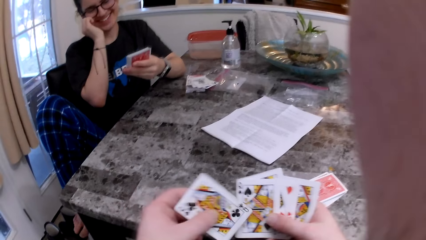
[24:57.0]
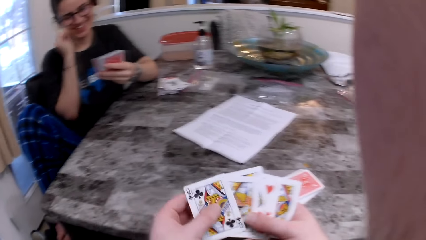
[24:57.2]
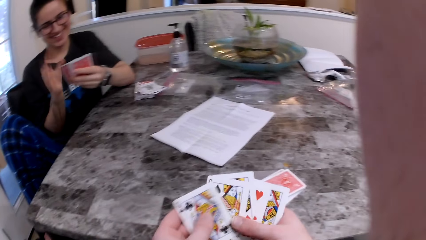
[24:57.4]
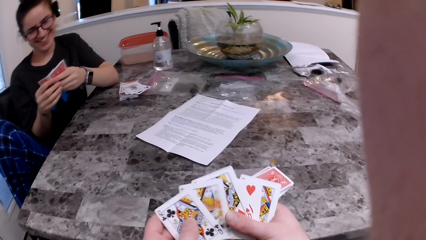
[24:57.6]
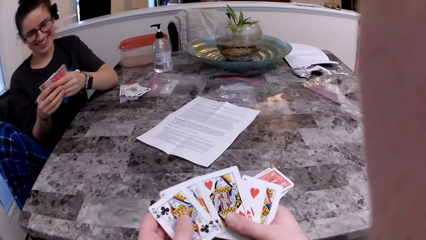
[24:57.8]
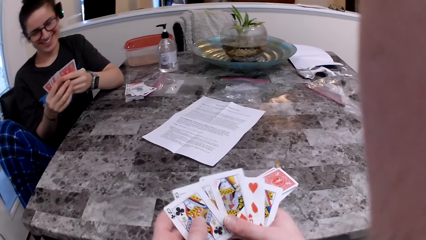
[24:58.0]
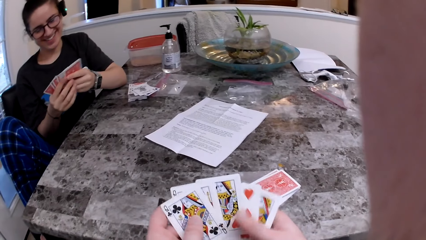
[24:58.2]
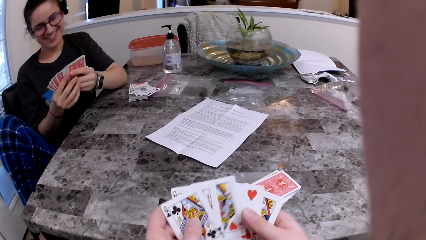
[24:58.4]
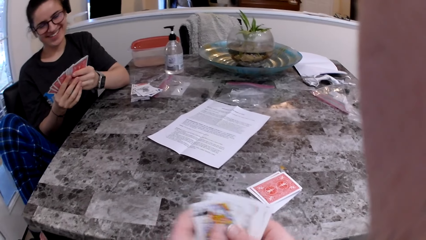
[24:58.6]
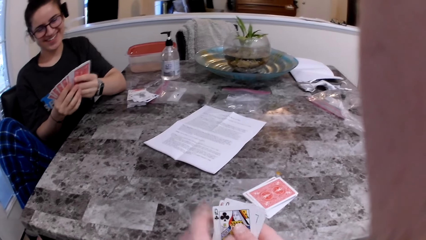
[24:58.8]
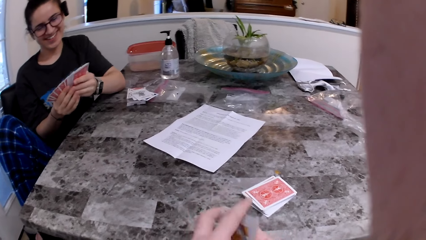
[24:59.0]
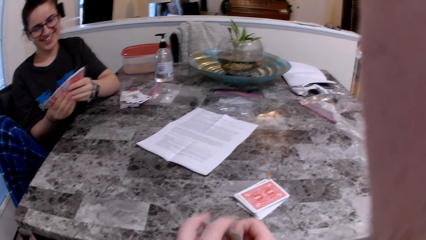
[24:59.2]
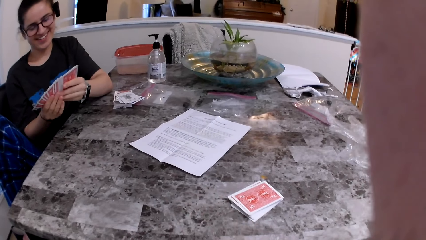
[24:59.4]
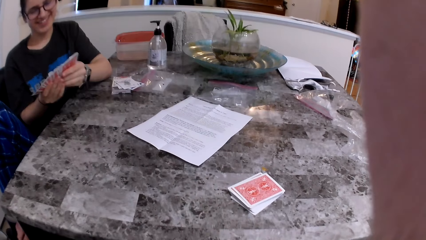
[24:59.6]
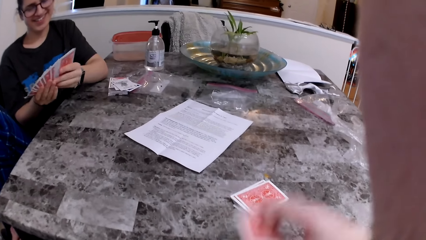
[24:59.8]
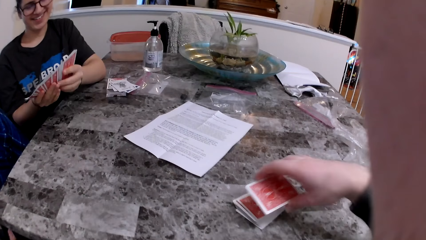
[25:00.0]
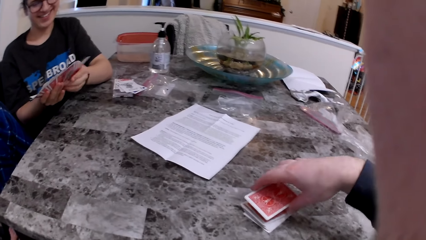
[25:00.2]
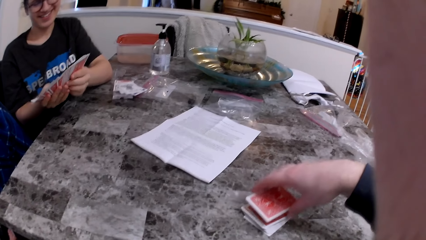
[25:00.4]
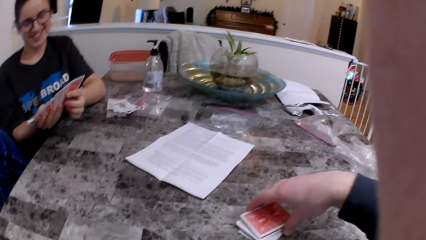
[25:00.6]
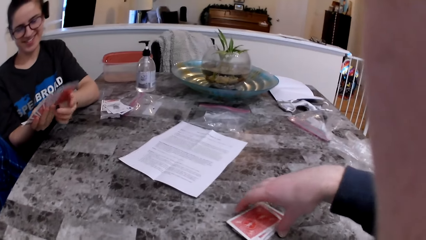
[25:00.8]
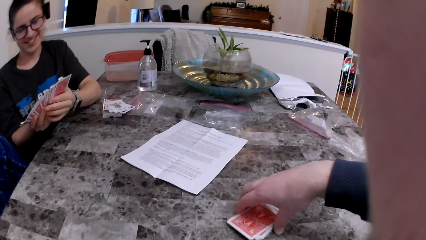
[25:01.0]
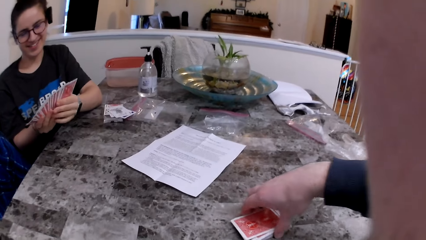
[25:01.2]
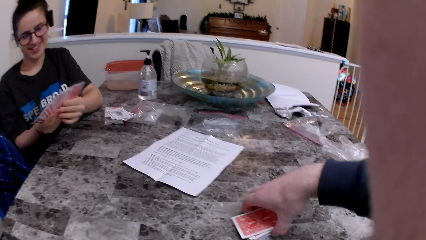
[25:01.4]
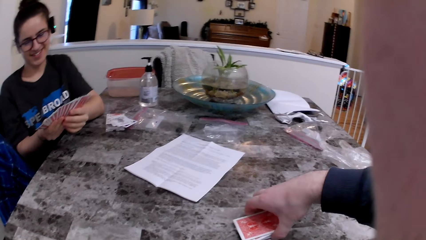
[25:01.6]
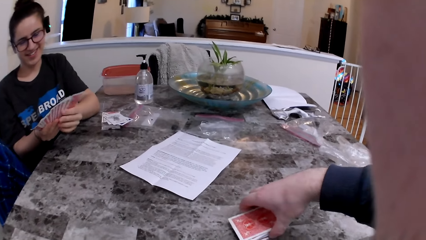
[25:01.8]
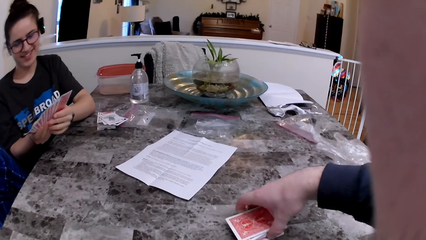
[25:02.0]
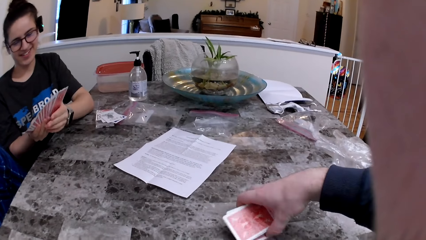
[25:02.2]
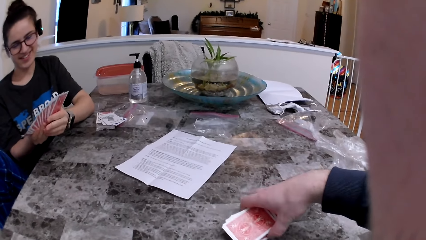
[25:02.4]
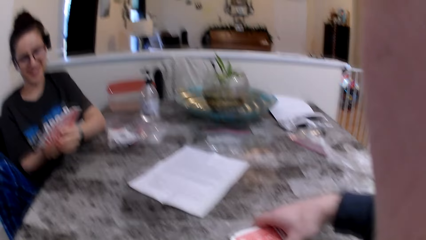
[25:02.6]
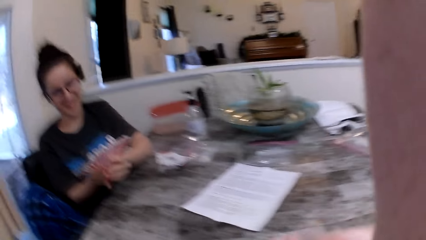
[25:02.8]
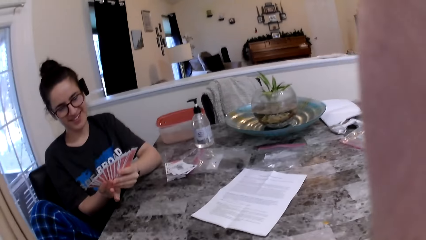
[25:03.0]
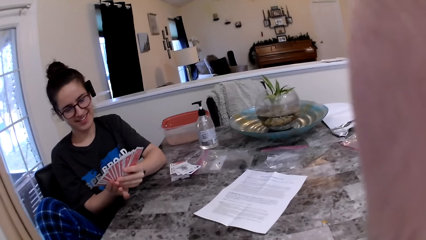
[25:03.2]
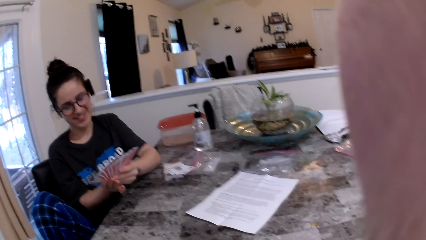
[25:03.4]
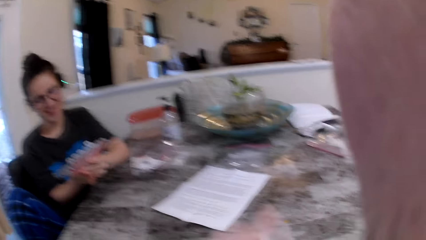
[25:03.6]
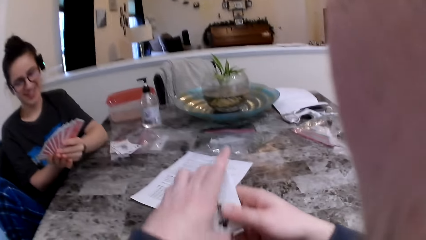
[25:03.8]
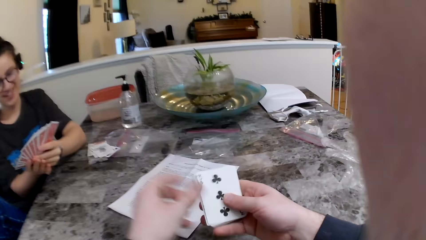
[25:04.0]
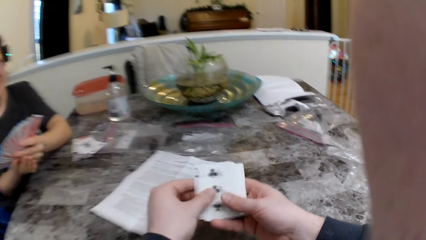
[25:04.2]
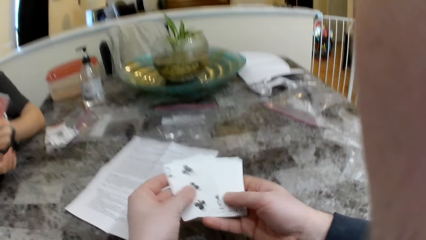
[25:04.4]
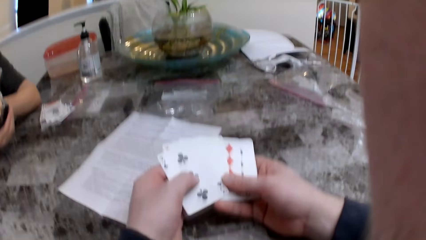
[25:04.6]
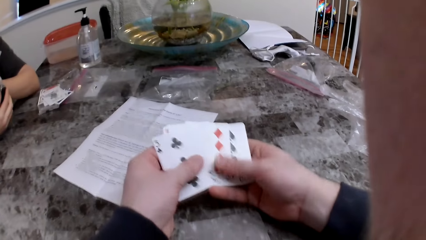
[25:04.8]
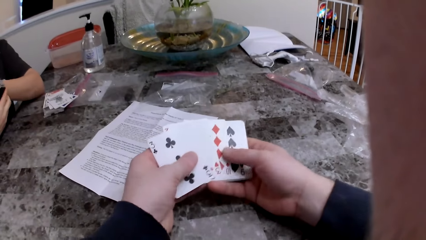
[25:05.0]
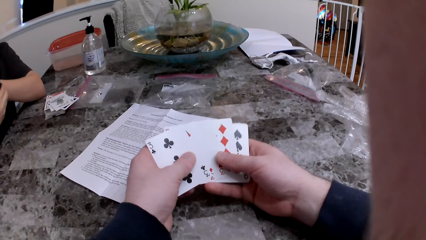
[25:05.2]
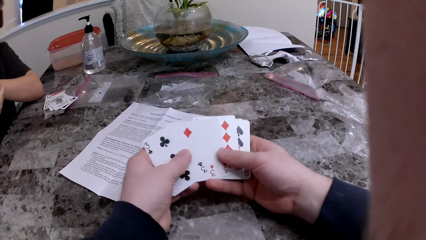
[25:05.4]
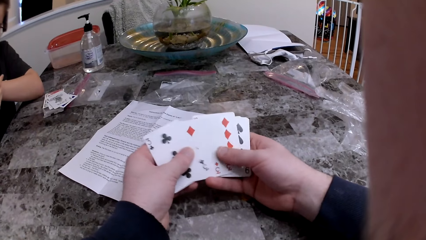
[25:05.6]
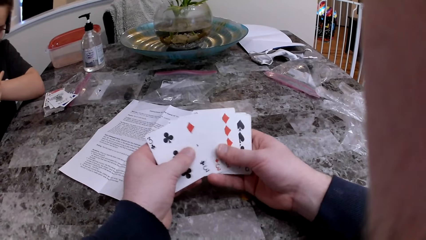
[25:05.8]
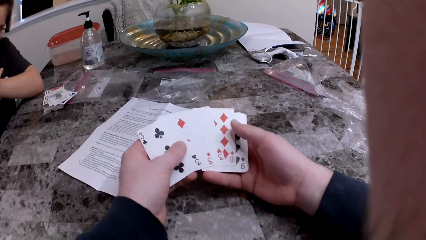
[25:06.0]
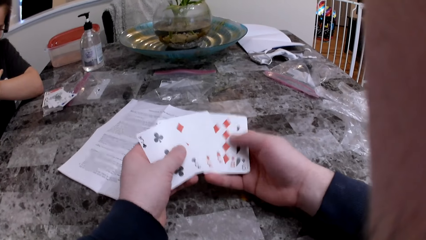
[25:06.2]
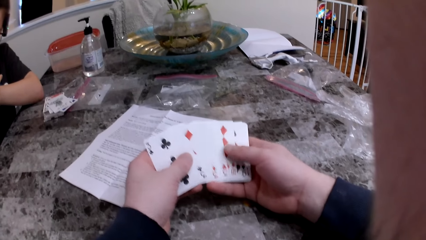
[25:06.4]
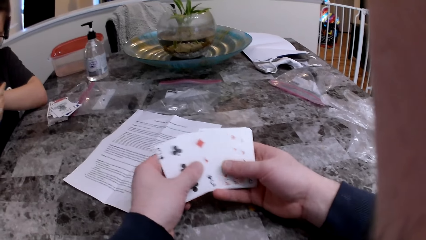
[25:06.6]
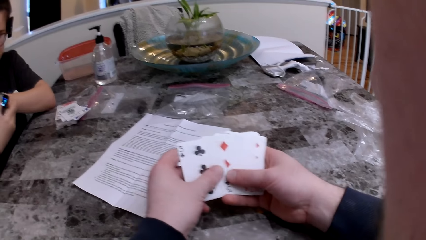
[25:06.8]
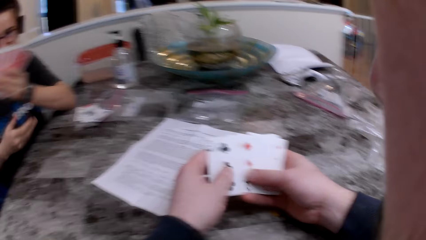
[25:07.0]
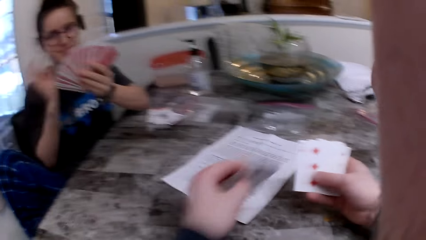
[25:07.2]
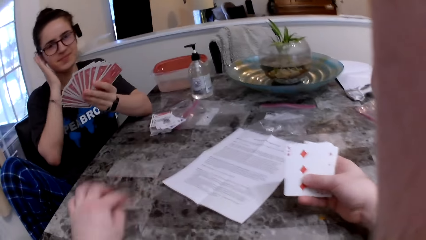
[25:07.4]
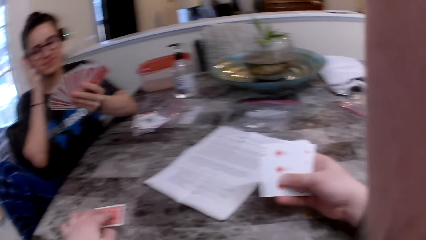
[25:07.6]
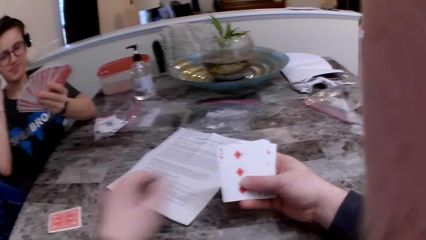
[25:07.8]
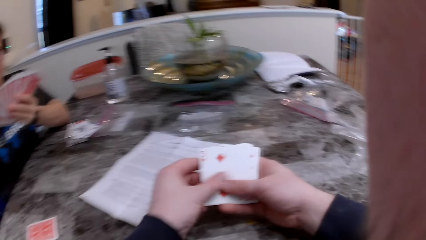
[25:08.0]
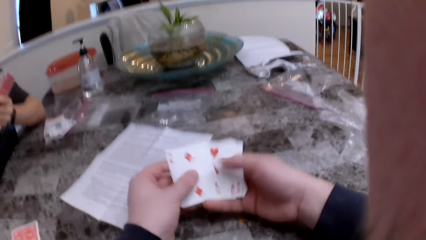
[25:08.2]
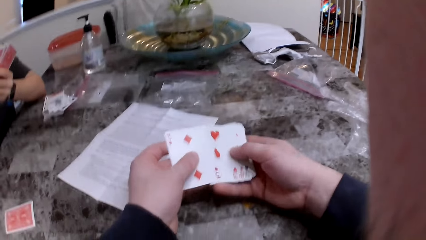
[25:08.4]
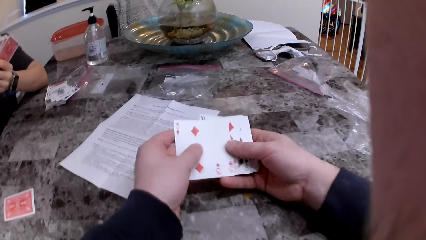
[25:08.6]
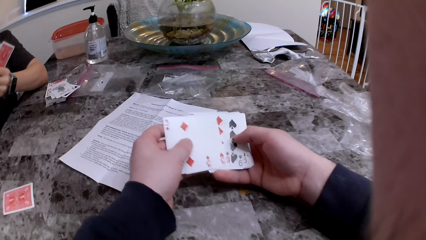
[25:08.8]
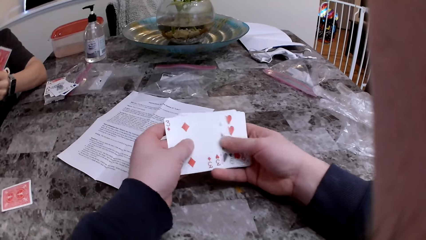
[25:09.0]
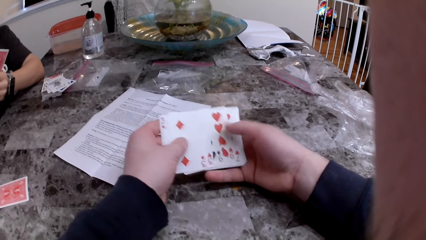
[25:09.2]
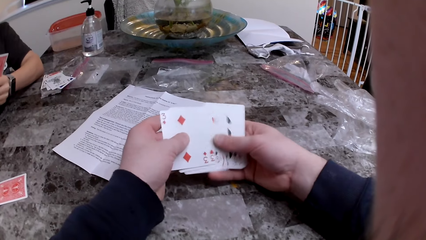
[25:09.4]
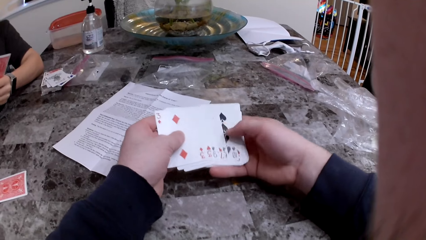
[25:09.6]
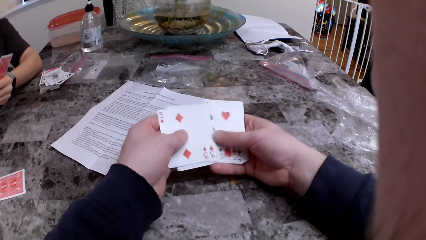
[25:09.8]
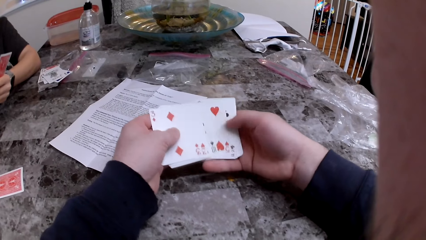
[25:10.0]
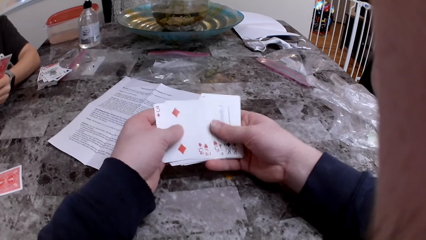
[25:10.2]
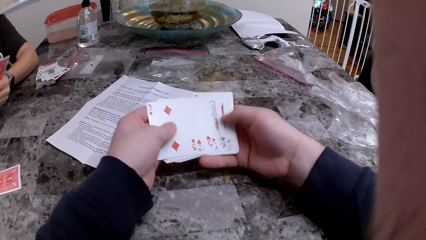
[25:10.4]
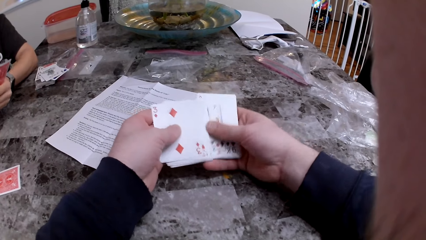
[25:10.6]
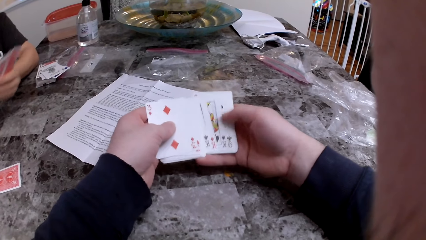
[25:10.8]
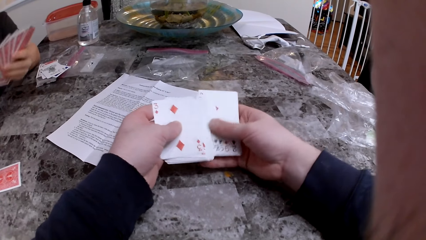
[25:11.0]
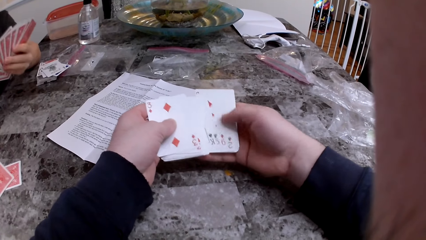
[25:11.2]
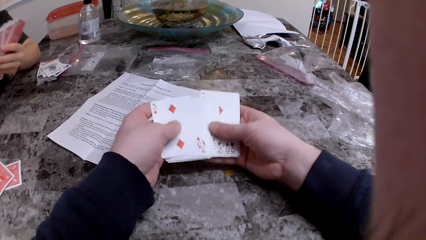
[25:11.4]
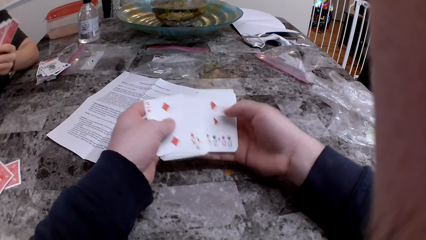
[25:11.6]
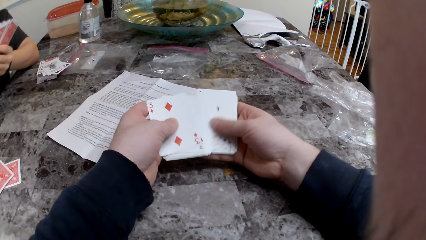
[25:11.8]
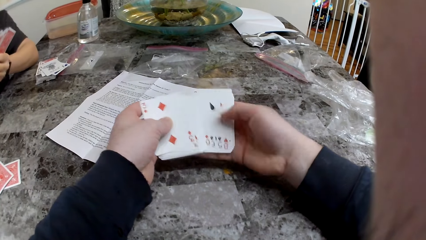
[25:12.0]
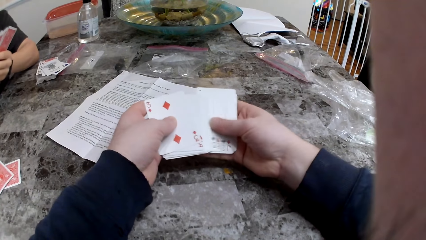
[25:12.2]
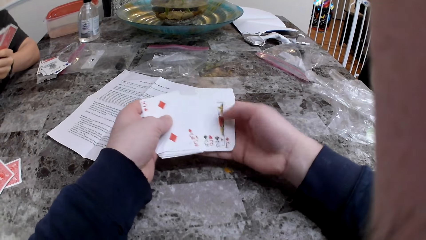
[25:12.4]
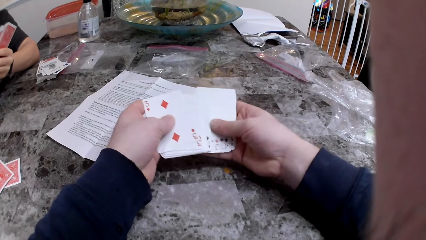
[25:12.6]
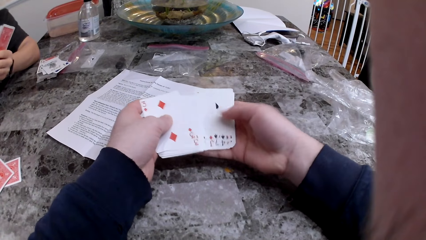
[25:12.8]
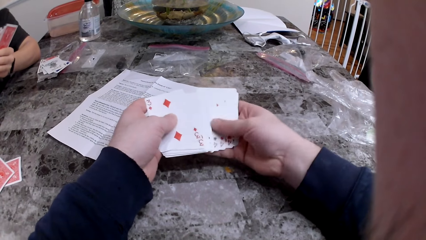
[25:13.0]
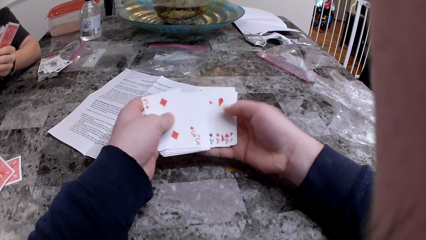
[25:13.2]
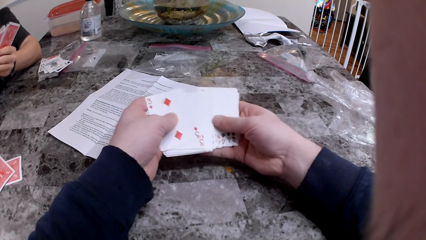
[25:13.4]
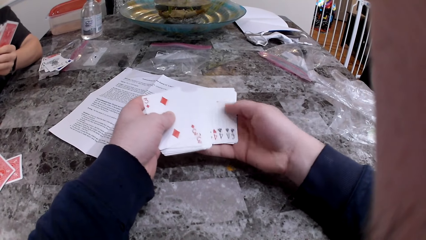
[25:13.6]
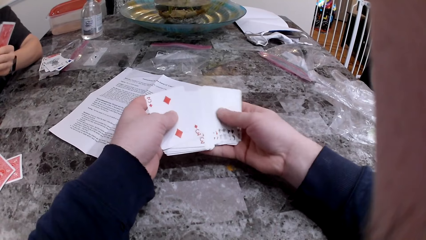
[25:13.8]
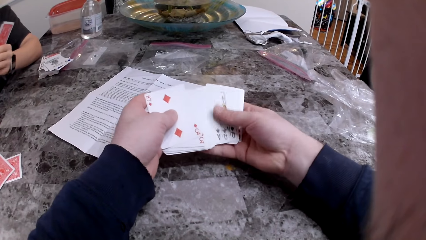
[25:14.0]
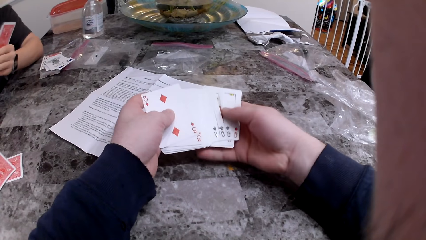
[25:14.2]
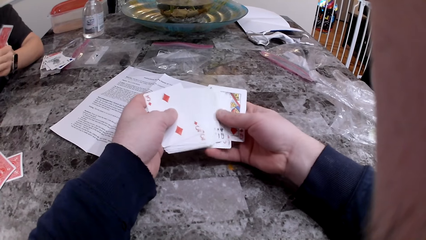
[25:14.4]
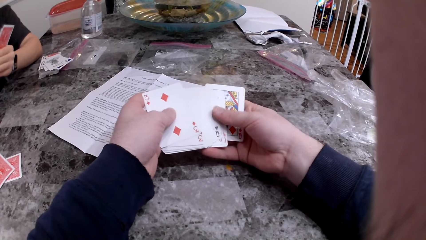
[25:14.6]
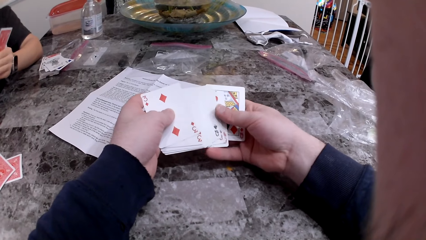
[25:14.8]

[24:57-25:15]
The camera wearer takes the card from the table. The woman checks the cards. The camera wearer arranges the cards. They put the cards together. They pick up the cards from the table. They check the cards. They put the card on the table. The woman puts the card on the table.
